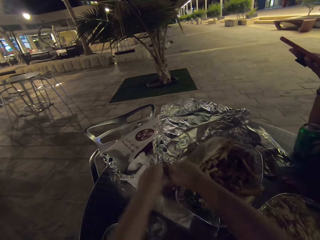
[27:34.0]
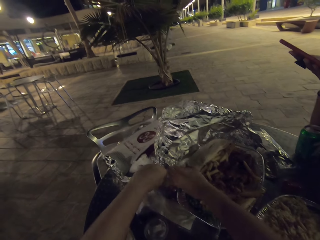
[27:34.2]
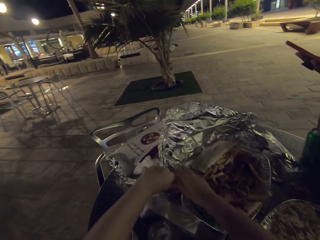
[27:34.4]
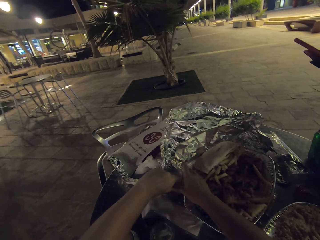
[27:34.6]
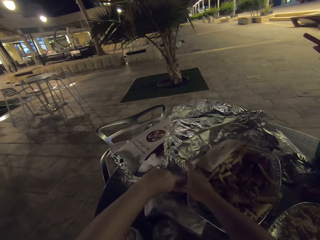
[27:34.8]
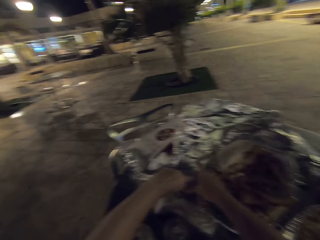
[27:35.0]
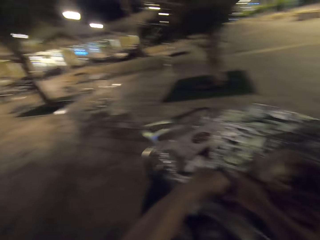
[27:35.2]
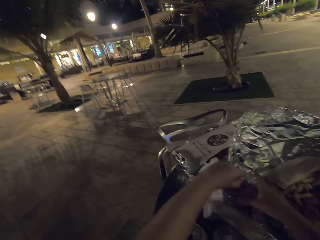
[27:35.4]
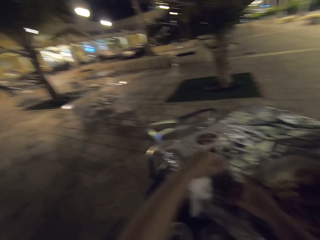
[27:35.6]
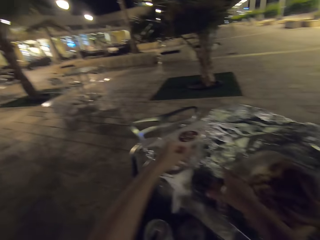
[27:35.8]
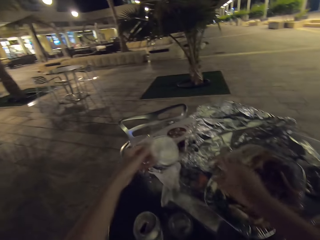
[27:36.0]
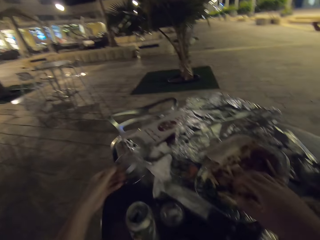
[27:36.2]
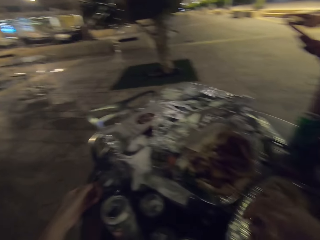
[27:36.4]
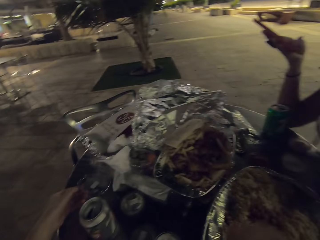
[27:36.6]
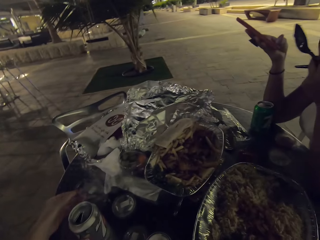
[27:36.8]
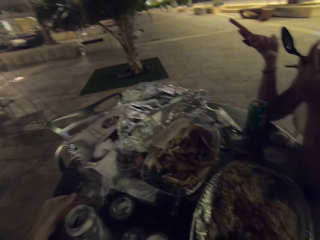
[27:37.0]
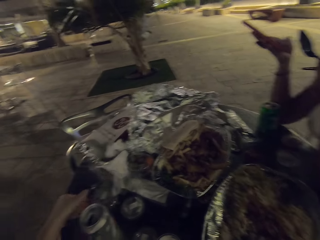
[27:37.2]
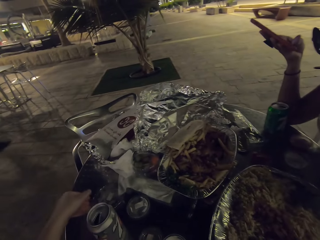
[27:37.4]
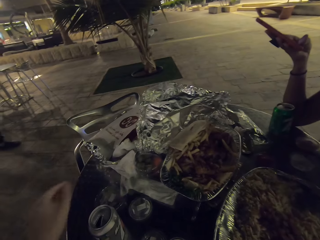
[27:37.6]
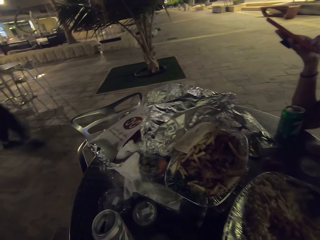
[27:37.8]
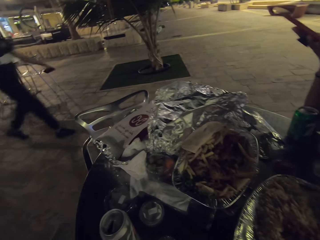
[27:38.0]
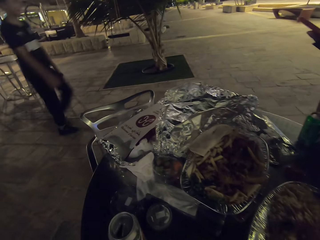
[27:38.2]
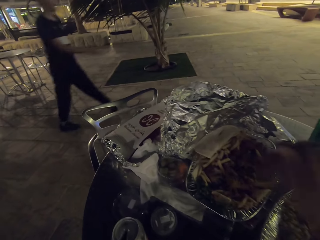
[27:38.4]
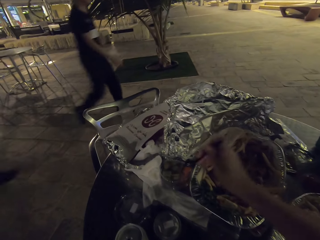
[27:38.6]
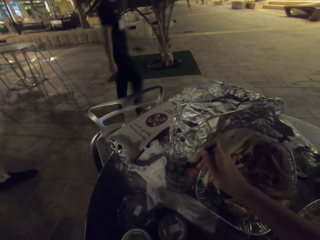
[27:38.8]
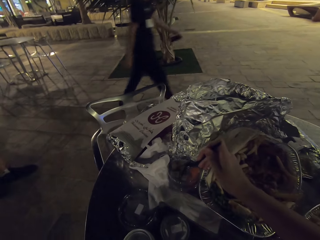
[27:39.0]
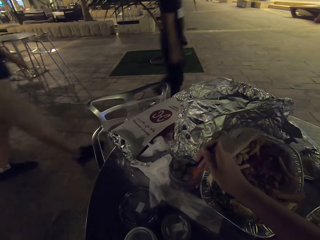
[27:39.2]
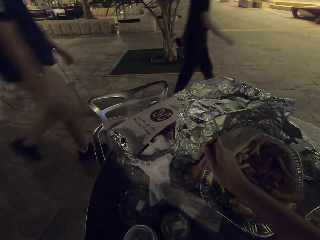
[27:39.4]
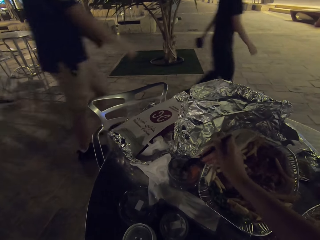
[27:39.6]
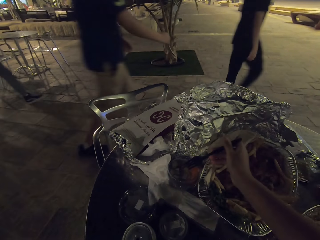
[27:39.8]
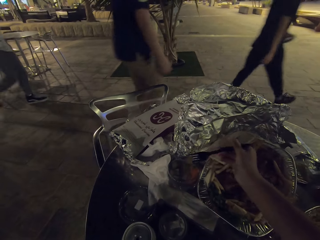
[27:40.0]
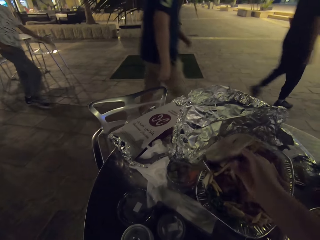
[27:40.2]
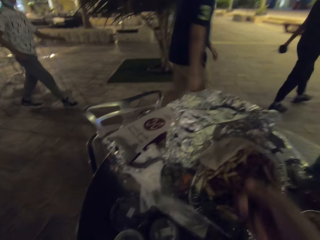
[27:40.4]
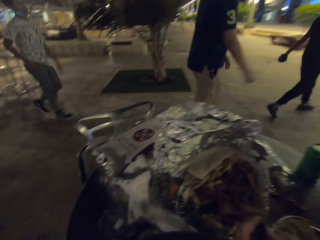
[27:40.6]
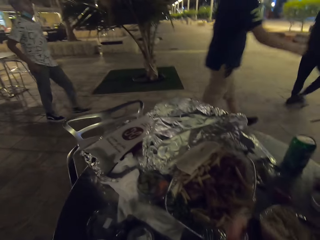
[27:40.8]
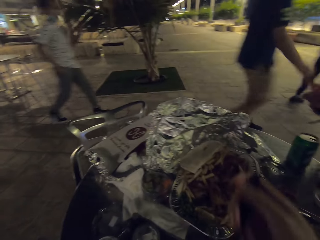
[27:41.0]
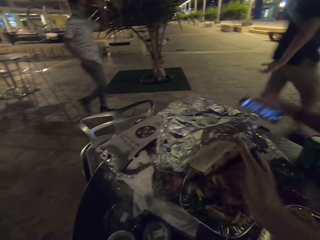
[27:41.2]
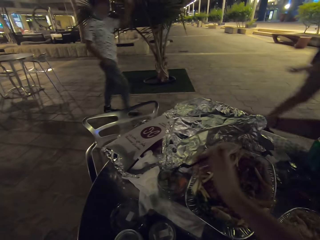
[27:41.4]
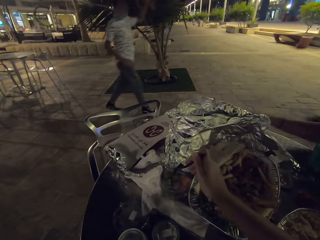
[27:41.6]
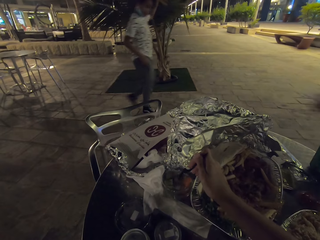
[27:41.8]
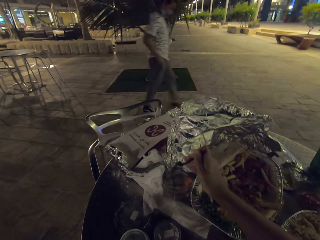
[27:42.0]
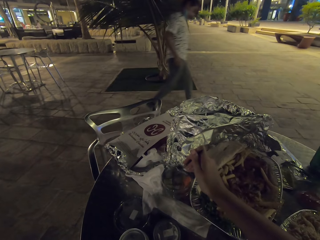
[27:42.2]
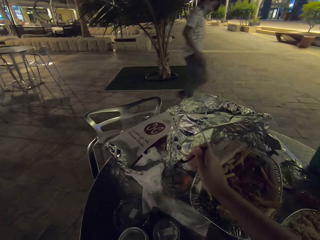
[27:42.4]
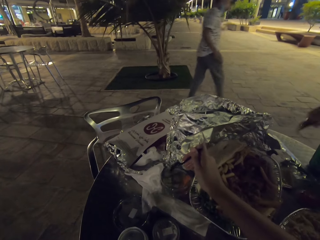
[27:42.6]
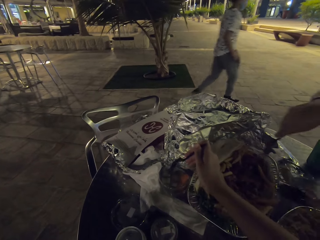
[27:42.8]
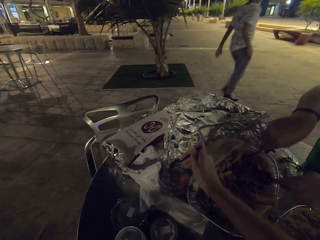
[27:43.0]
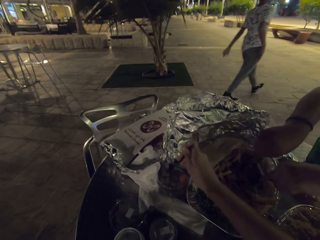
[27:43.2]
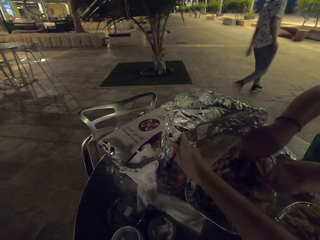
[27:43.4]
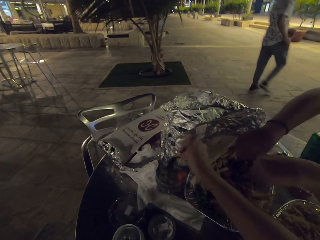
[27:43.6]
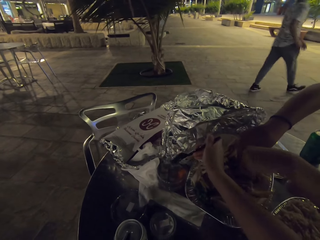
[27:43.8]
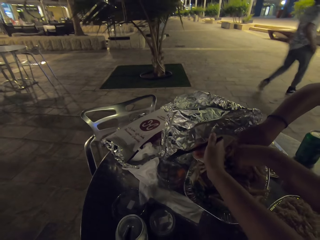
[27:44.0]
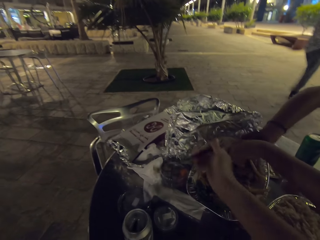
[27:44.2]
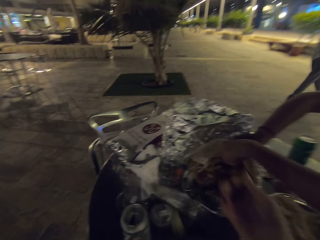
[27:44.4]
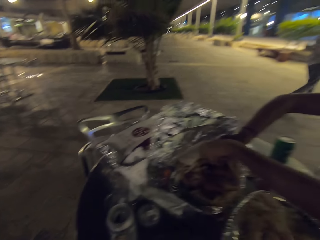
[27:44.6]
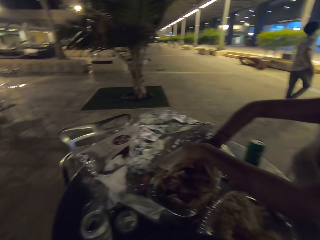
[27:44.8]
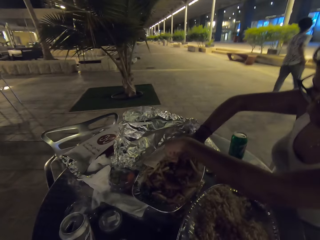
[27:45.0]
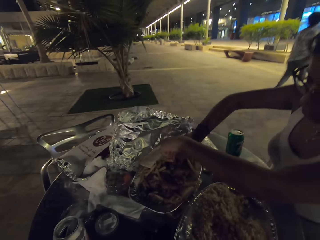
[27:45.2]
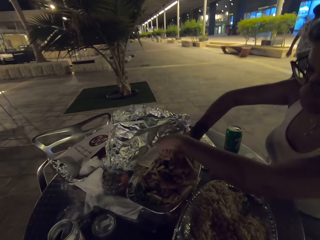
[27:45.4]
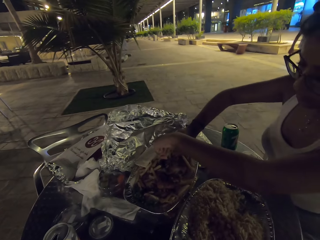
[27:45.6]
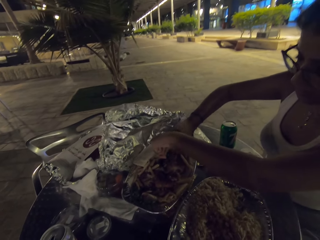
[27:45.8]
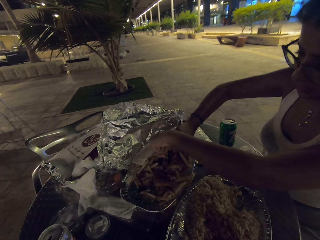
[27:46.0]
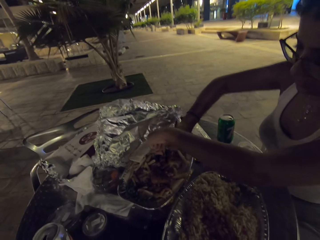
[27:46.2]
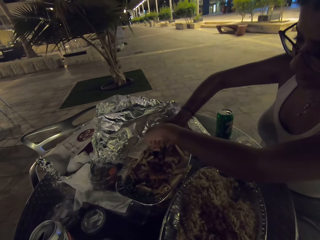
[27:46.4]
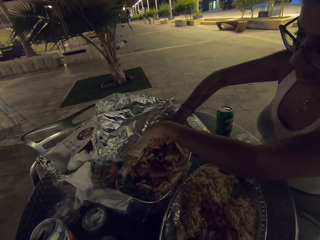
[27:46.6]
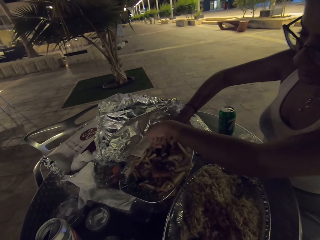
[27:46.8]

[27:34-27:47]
The camera wearer opens a small plastic tin. They place a plastic lid on the table. They eat the food on the table. They pick something from the small plastic tin. A woman puts her phone down. The woman eats the food with the camera wearer. The camera wearer picks something from the small plastic tin.

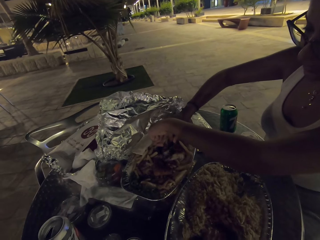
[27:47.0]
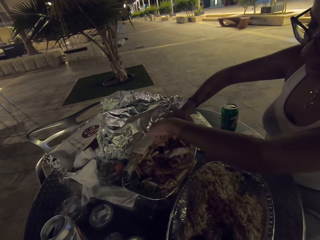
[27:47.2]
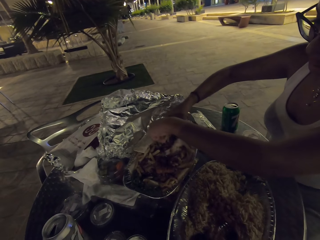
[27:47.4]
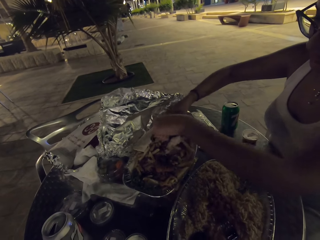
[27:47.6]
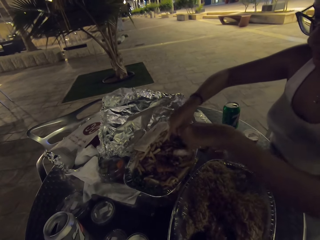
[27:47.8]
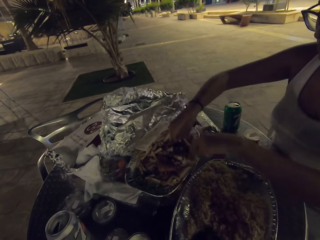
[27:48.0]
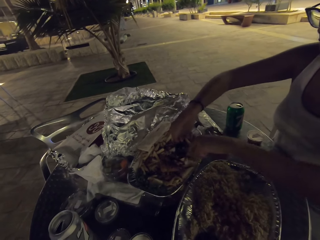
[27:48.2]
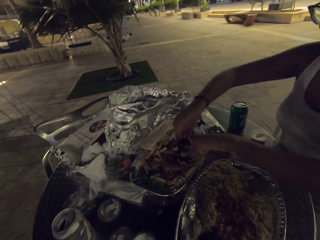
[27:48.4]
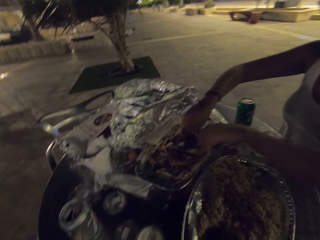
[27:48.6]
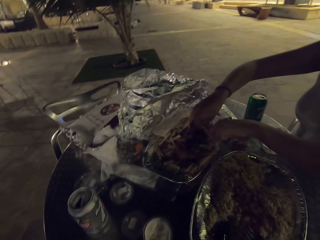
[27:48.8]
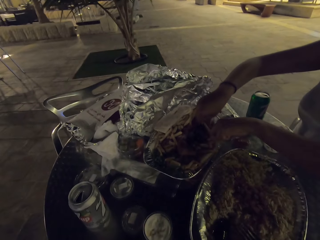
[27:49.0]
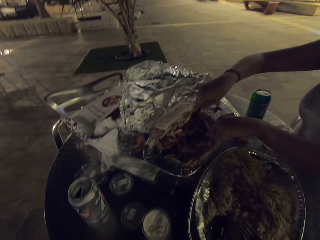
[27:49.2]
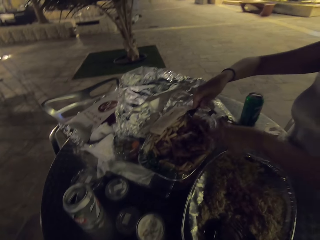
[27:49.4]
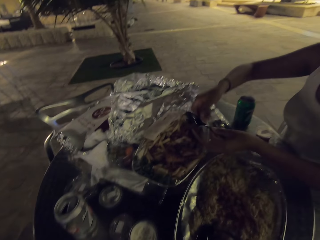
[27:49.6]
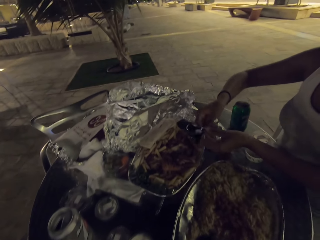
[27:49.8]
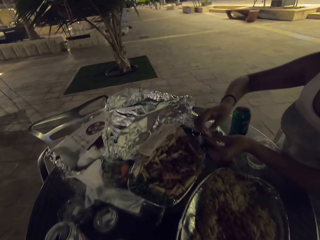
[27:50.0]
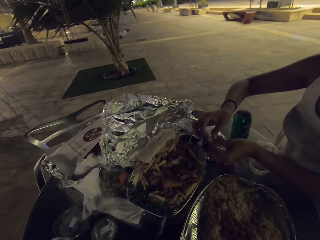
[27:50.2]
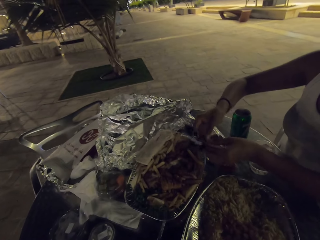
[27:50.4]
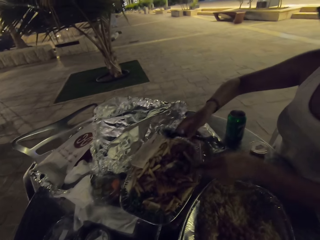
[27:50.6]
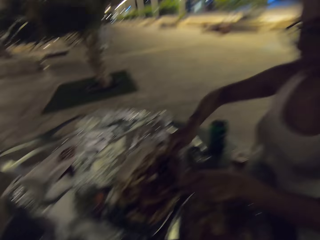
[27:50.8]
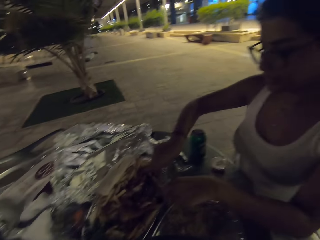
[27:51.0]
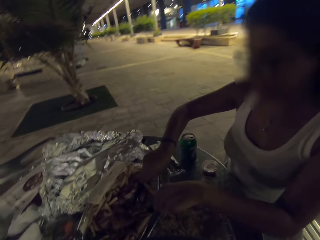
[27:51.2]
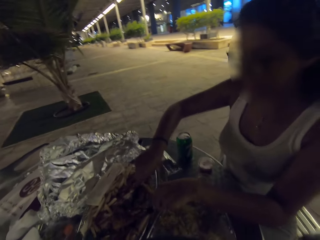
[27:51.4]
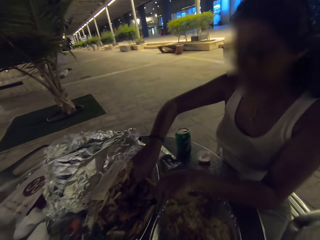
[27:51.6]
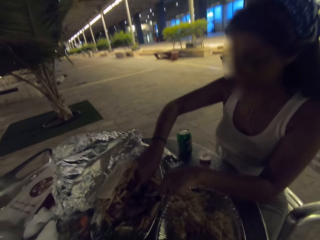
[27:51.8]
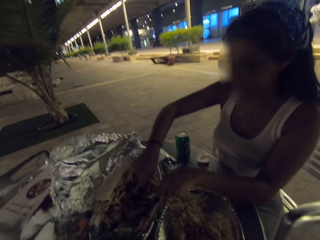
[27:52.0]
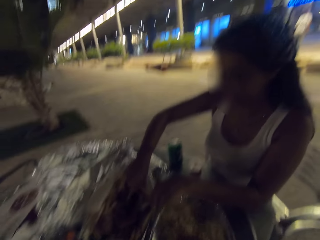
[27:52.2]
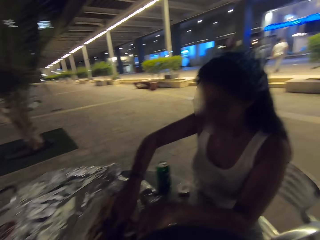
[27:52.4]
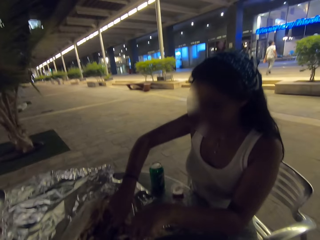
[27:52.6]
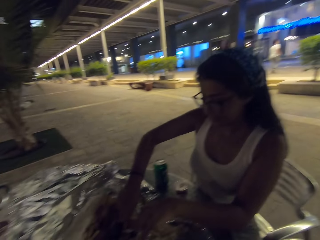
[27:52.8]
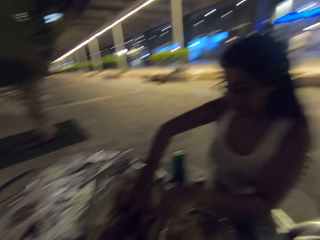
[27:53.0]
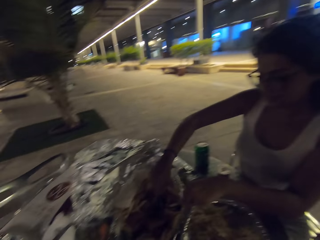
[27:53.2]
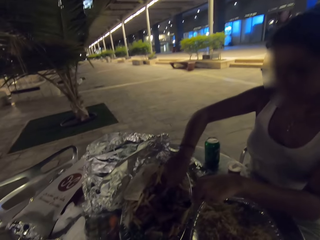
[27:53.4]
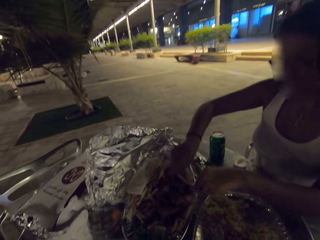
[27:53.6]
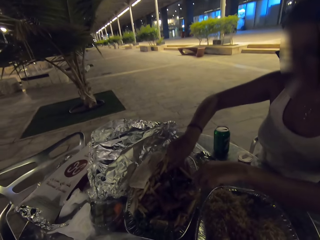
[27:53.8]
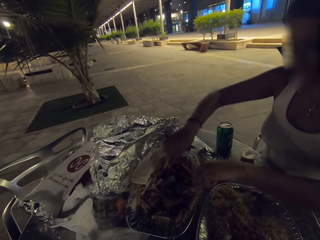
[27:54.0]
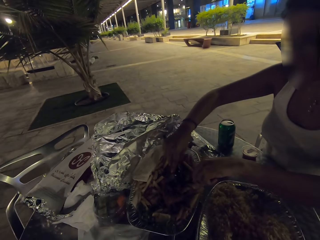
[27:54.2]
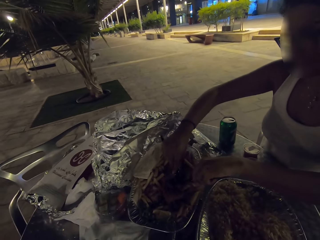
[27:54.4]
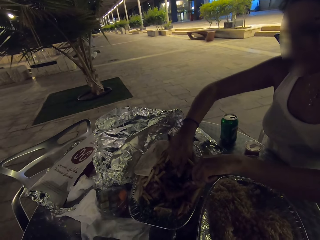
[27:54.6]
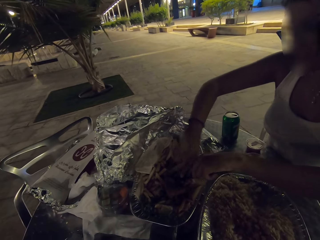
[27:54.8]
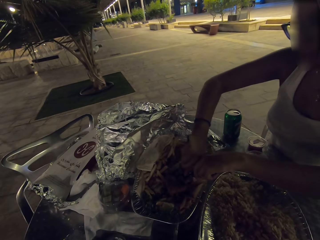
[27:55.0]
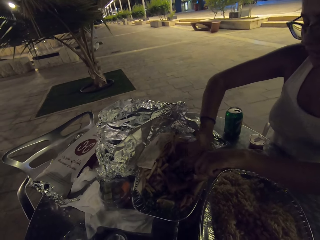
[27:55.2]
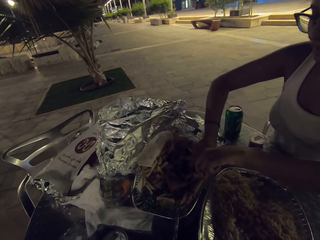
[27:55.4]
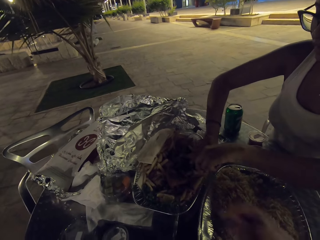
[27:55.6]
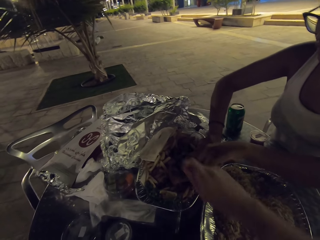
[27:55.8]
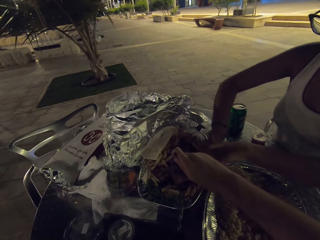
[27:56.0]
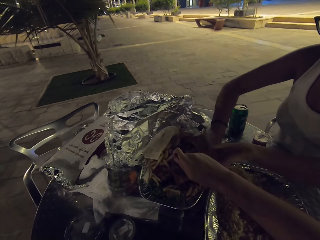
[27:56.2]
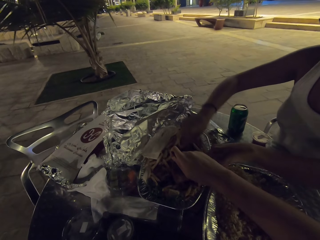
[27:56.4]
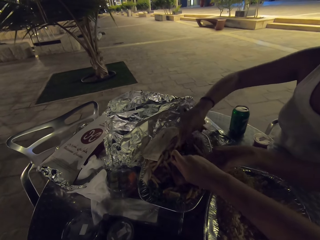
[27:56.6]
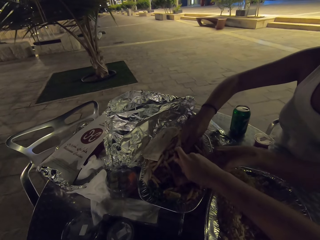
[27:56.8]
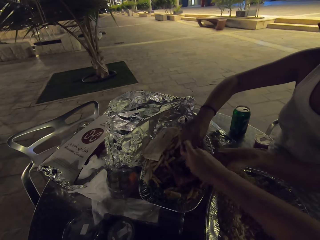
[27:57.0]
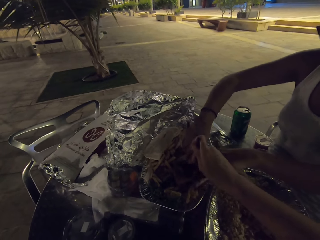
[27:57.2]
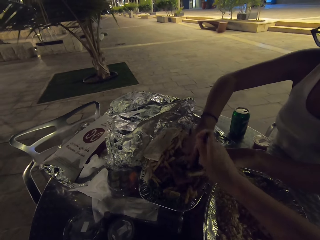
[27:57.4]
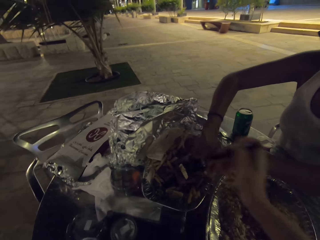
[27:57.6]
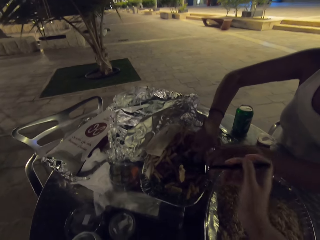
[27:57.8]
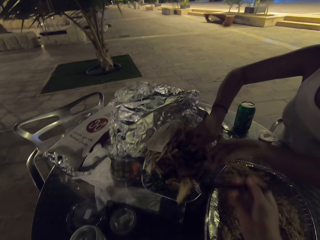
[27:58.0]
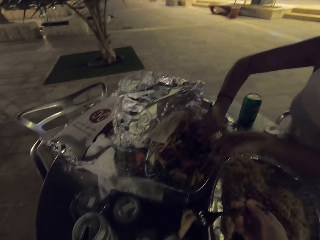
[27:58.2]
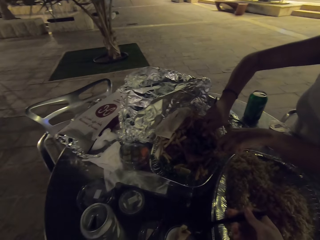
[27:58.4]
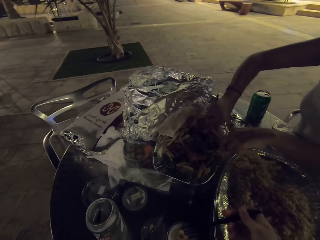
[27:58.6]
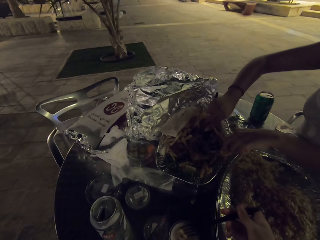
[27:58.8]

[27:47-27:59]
A woman cuts a piece of meat in the tin. She cuts a piece of meat in the tin again. The camera wearer eats the food on the table. They pick a piece of meat in the tin.
